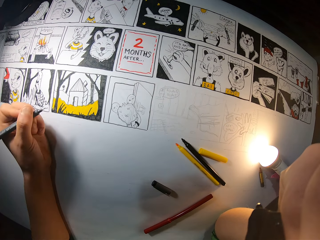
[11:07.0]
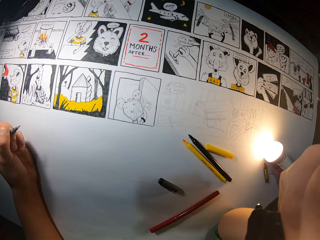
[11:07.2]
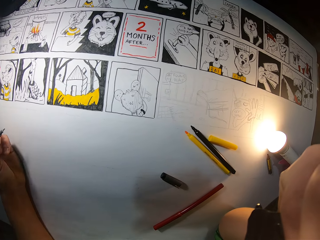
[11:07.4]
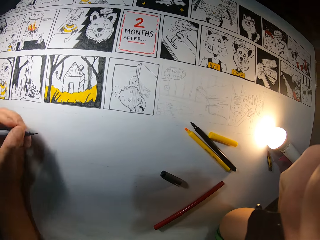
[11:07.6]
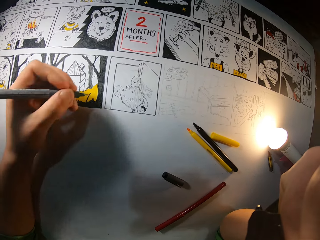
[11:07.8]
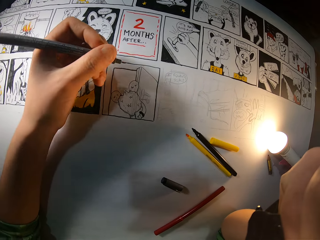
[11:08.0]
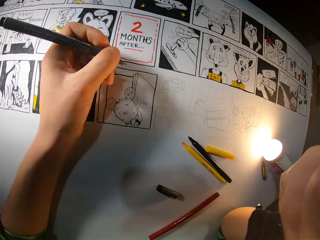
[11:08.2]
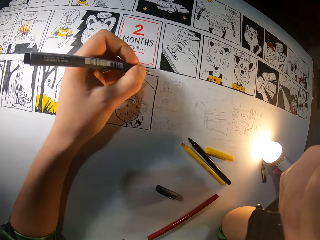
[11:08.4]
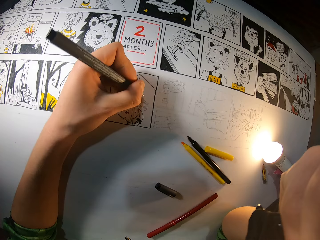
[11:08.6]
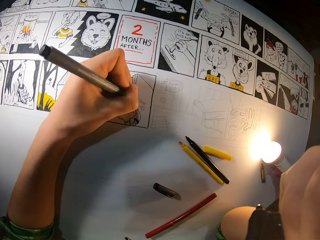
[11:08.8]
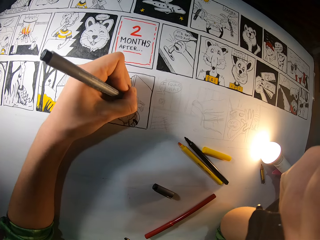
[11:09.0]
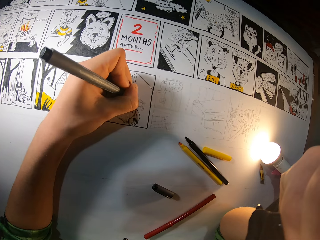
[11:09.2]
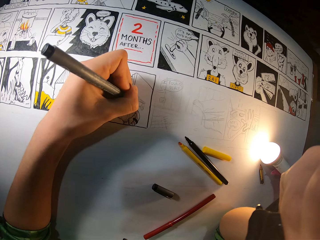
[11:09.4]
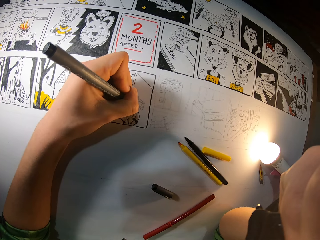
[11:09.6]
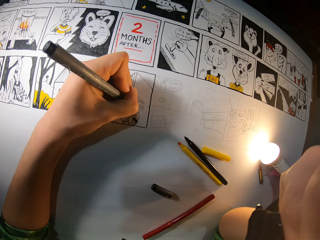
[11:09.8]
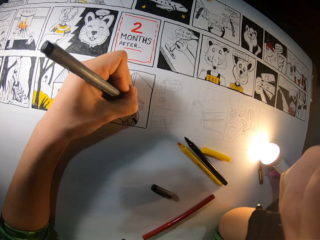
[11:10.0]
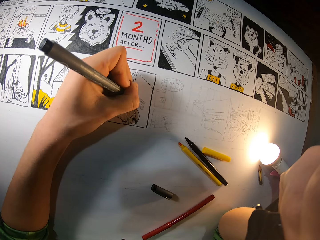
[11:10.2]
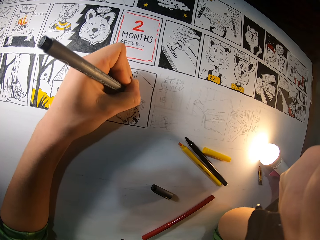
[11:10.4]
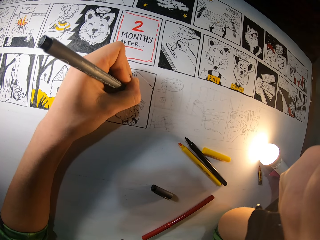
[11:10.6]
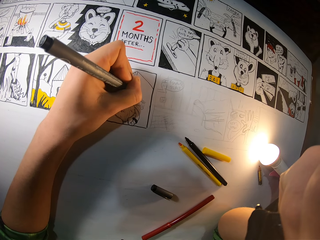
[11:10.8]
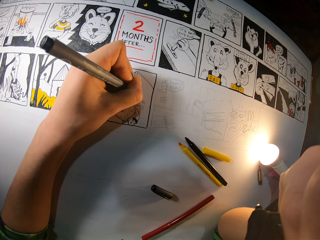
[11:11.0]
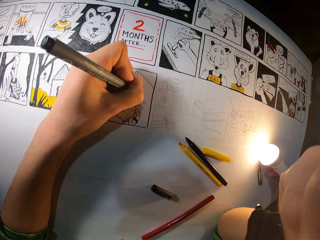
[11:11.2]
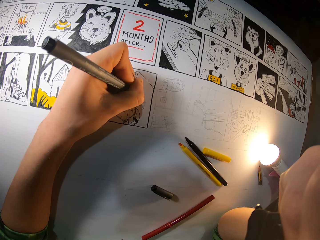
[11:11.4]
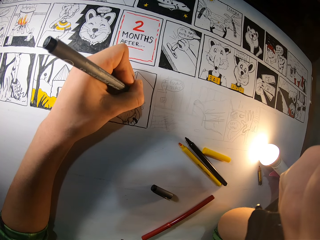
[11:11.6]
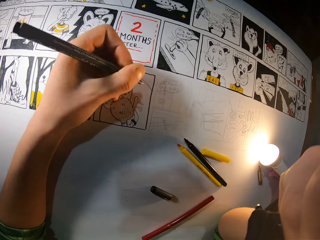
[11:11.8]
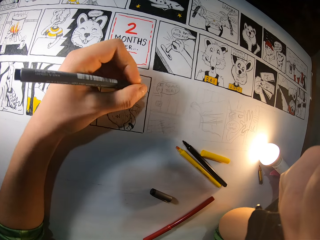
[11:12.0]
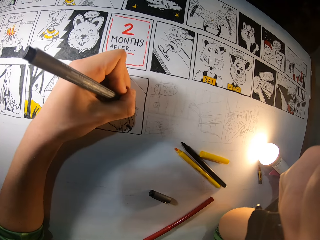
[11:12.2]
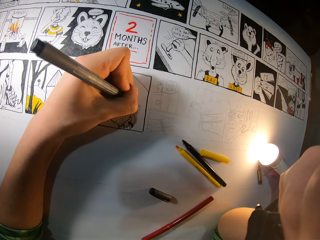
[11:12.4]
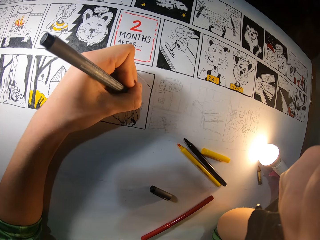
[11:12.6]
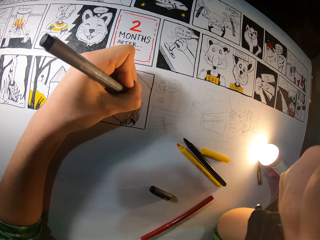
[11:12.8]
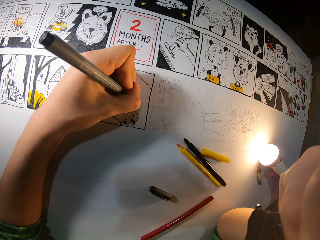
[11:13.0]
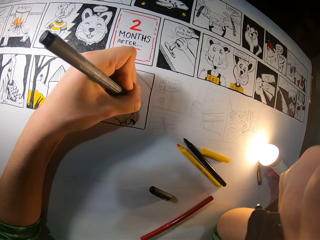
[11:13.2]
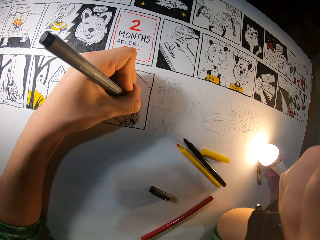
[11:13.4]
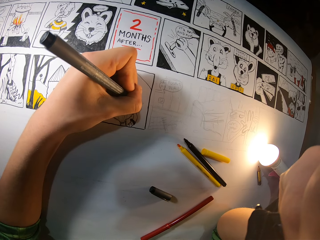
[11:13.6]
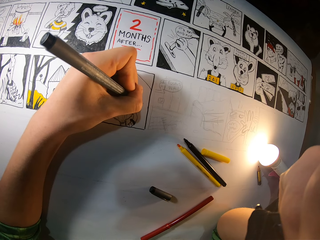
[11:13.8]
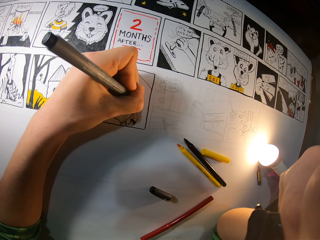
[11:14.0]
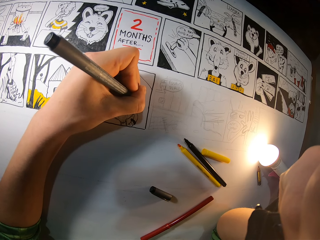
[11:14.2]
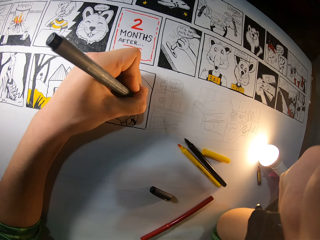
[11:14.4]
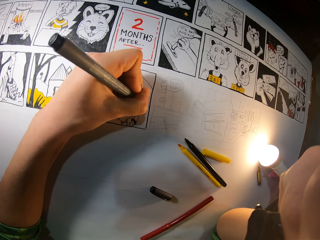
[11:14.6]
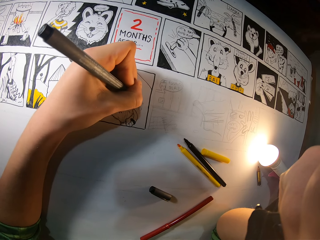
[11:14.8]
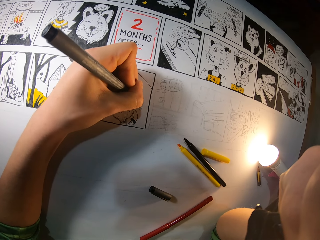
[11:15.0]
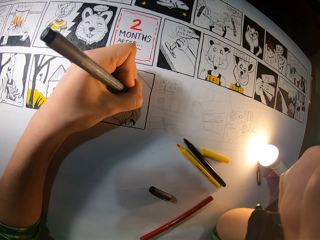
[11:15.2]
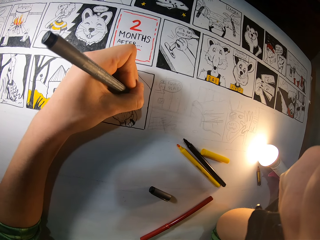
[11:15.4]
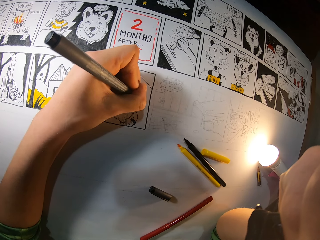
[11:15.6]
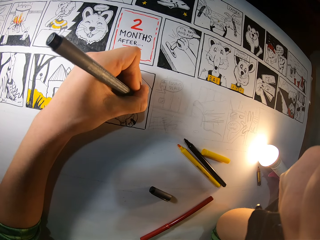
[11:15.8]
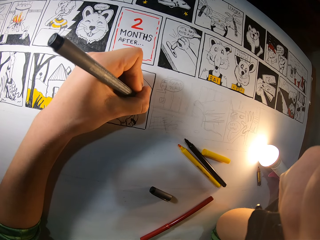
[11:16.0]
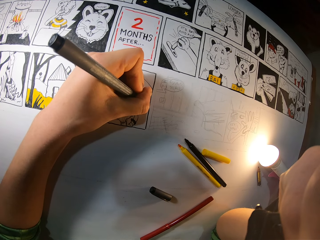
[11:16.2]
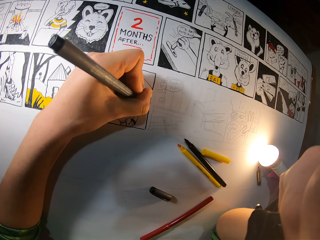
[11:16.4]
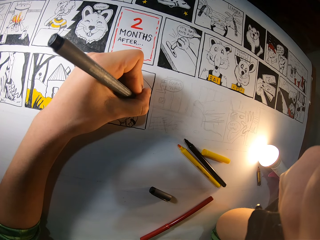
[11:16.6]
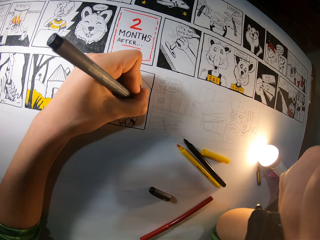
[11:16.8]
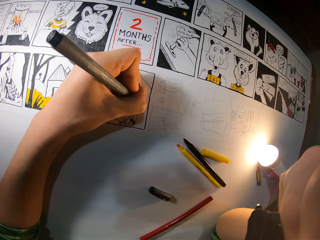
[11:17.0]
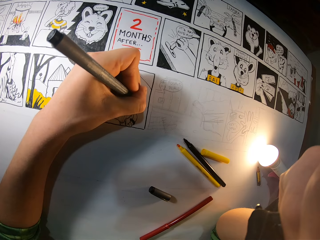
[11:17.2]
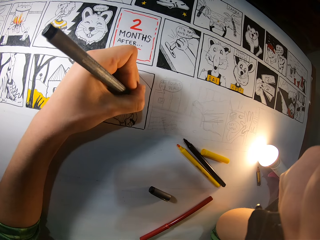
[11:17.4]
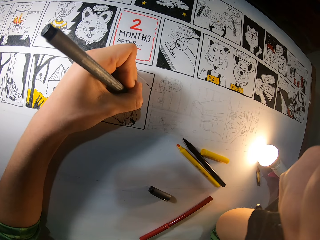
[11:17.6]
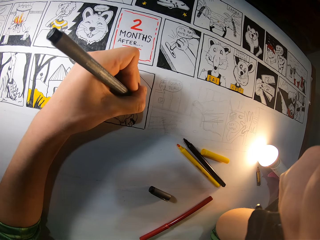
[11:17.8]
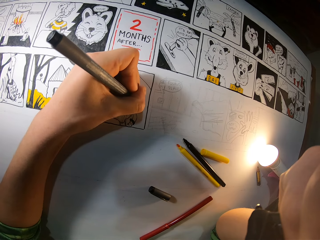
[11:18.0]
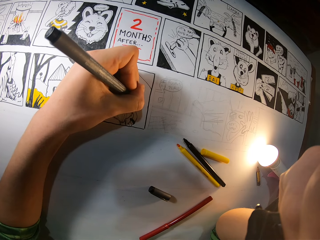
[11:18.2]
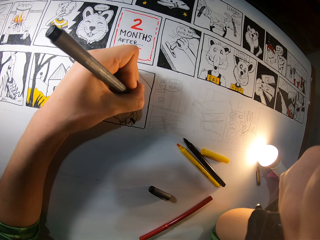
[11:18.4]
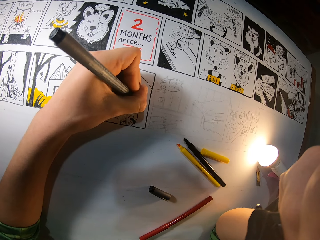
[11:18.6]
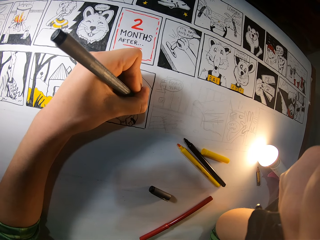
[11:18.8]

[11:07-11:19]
The camera wearer adjusts a hand. They color a picture with a color pen.

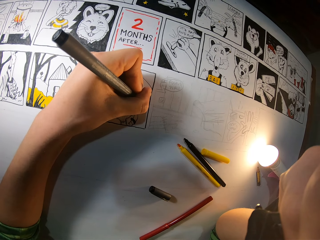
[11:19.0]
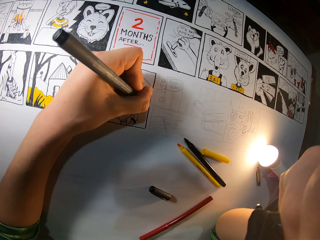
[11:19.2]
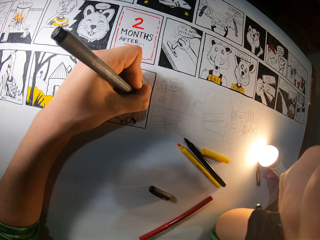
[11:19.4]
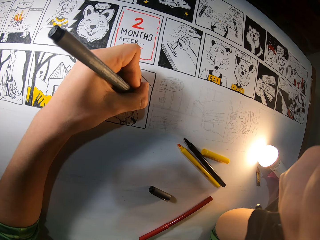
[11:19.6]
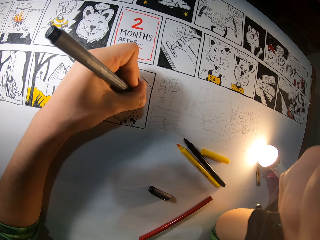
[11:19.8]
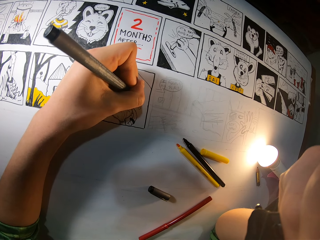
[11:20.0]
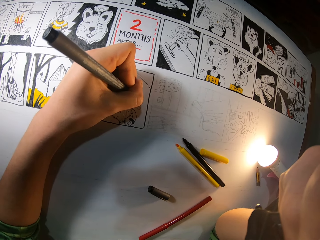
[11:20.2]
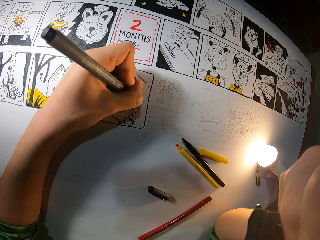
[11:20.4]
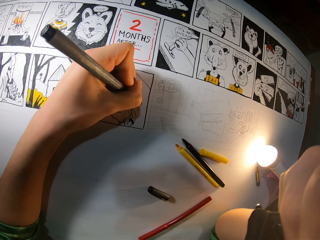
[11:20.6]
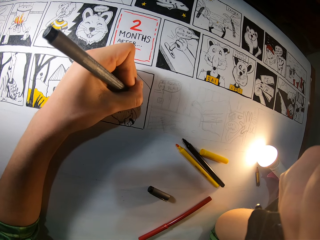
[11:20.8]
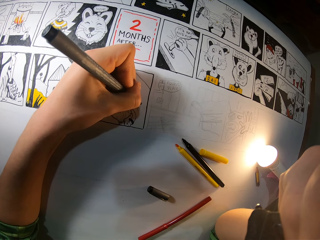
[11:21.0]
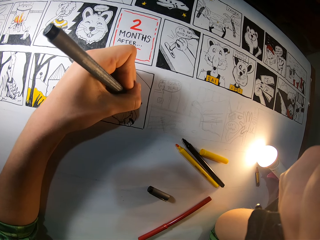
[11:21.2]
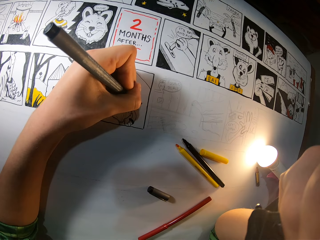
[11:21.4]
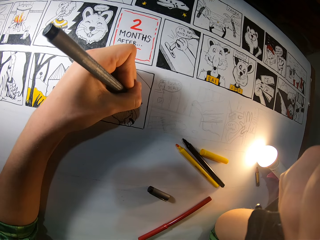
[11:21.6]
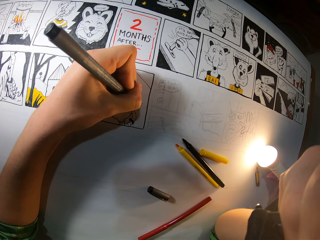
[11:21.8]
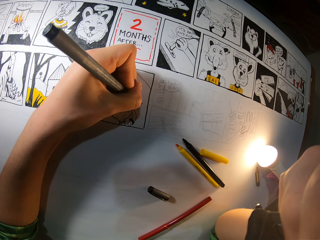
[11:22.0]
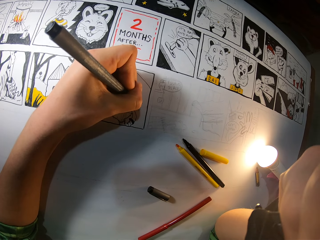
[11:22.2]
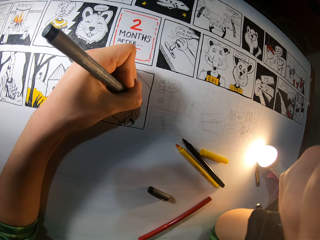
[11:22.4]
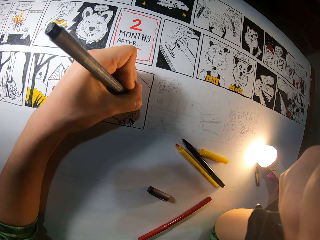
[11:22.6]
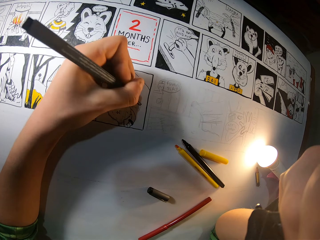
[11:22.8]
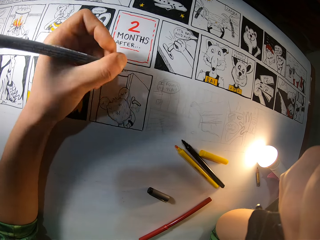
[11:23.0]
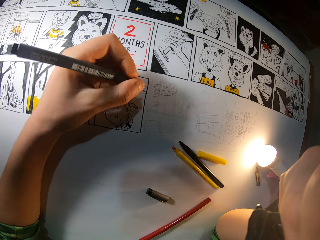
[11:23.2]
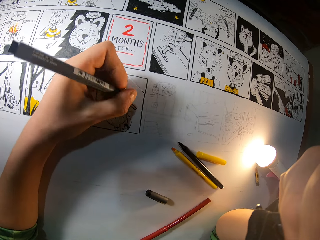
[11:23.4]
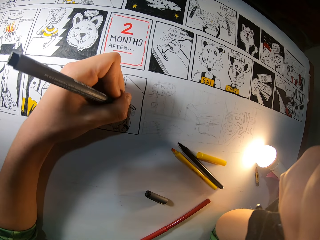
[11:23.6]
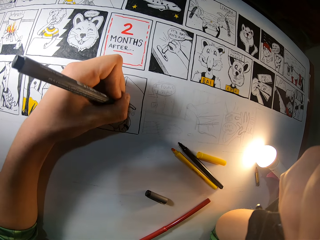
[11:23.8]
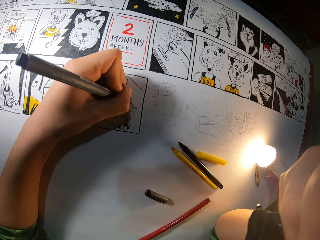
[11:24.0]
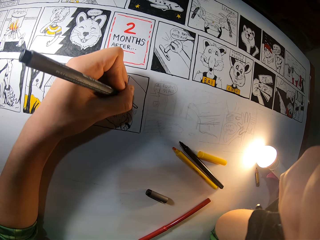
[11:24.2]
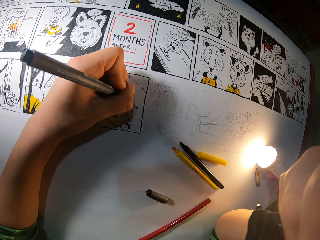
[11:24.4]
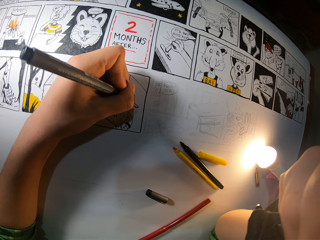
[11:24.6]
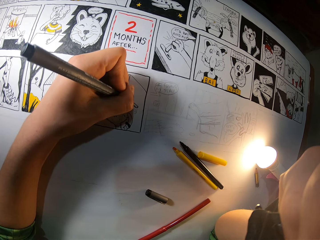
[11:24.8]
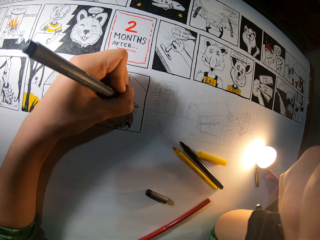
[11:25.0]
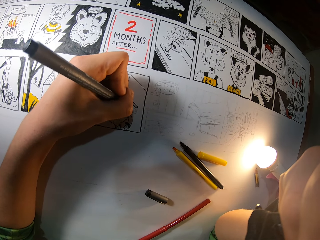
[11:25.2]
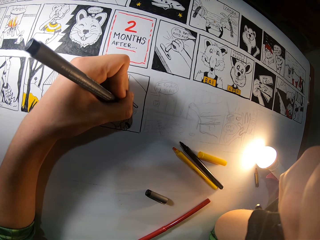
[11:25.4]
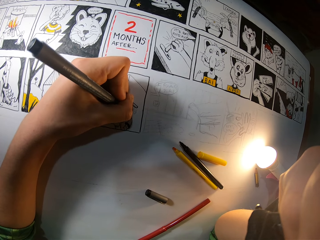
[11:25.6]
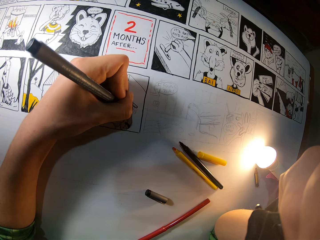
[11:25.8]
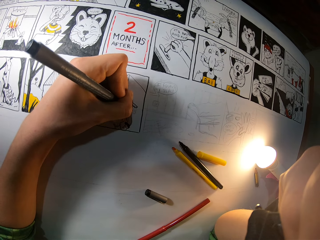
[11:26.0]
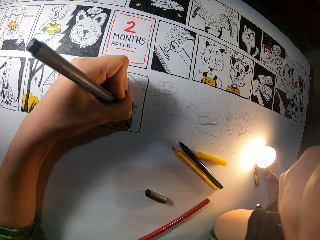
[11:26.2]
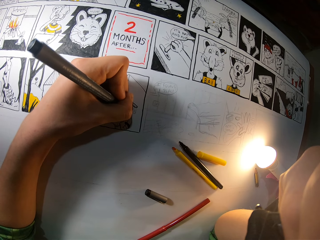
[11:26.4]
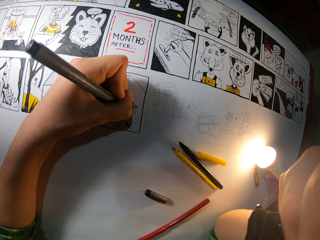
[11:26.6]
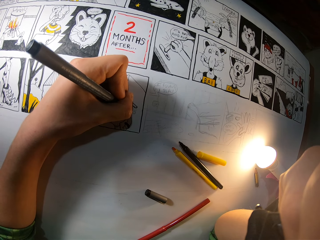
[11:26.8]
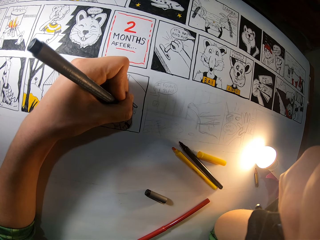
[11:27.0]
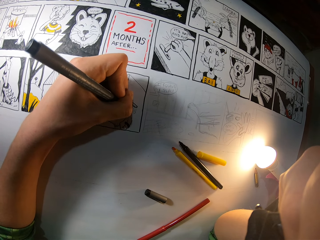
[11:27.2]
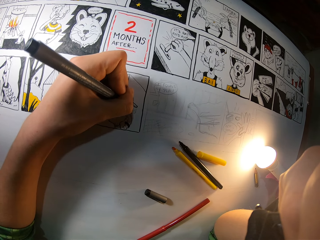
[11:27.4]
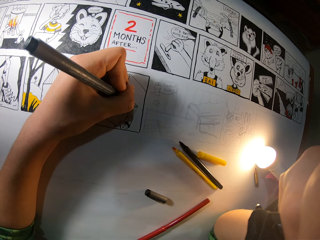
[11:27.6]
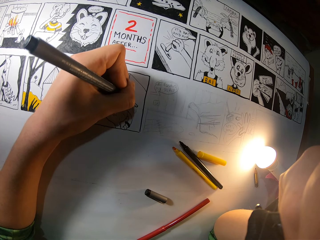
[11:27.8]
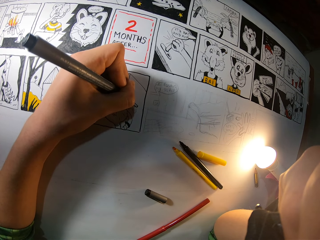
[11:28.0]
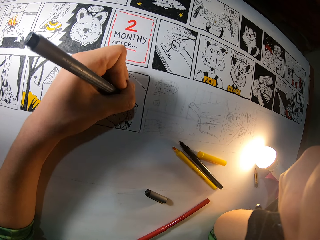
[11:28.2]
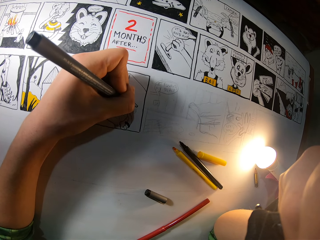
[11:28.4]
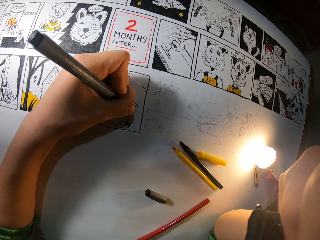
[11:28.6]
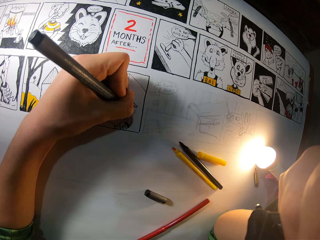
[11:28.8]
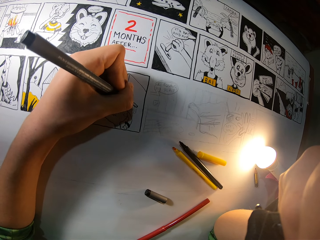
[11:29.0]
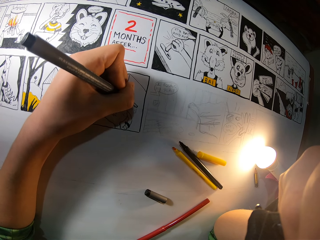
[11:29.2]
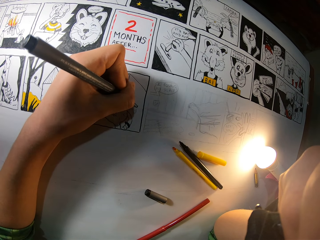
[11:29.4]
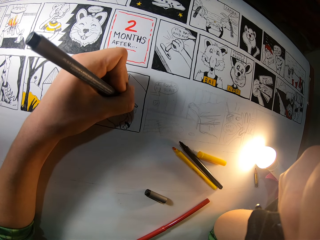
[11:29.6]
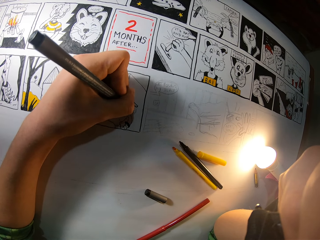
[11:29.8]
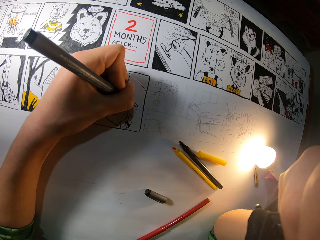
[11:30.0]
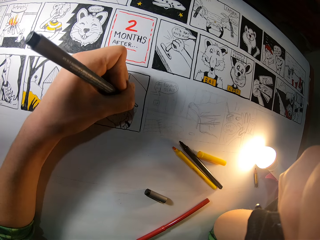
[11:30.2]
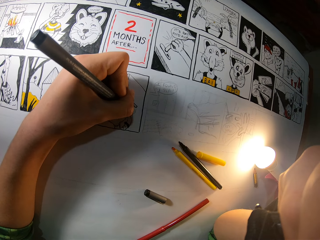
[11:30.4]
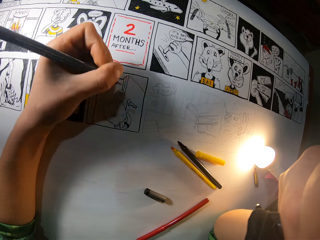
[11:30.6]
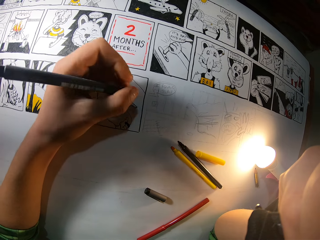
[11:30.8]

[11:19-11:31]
The camera wearer adjusts the color pen. They color a picture with the color pen.
